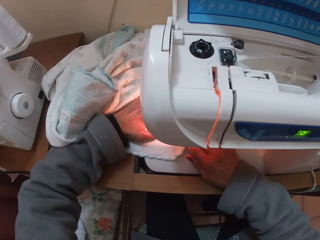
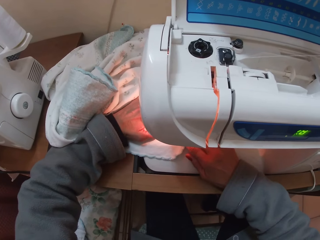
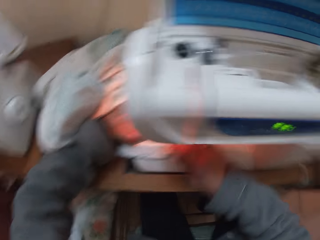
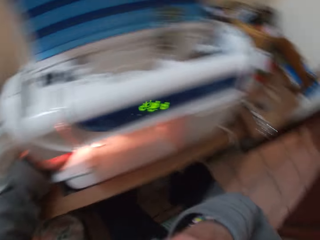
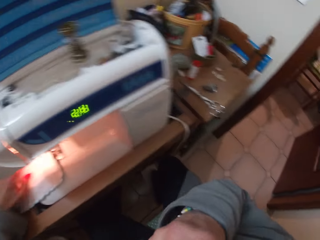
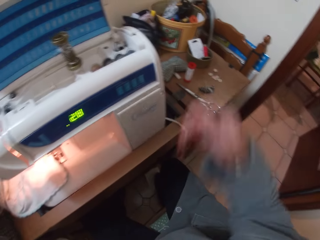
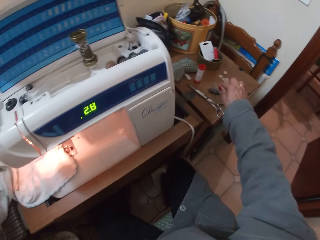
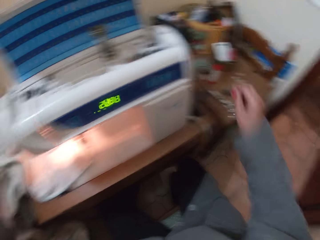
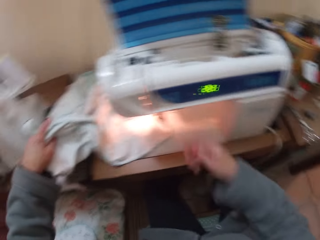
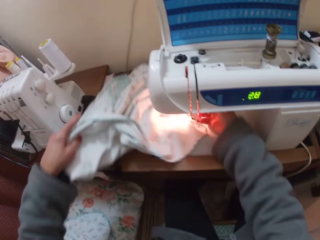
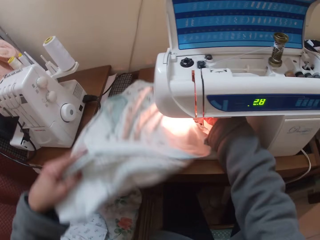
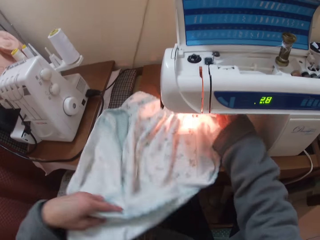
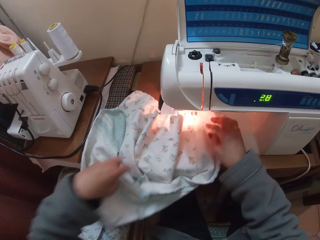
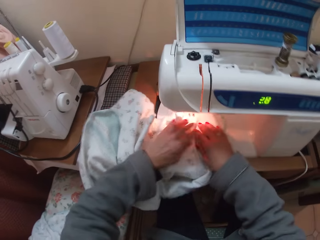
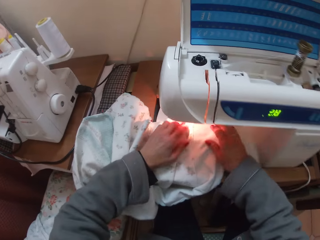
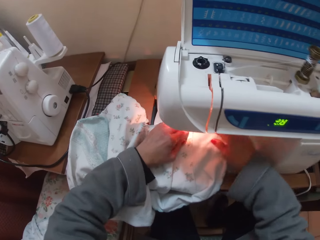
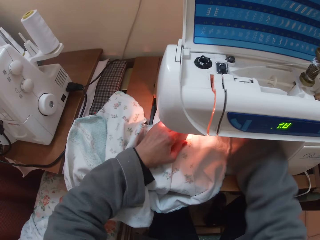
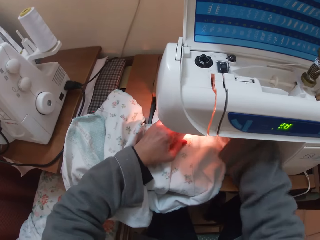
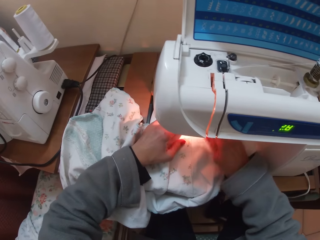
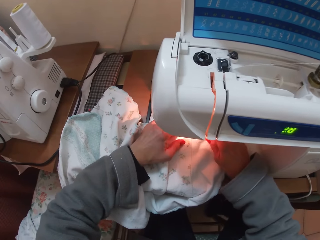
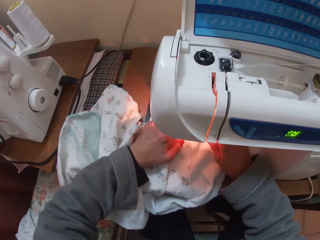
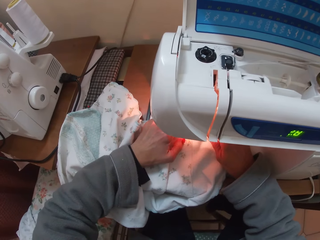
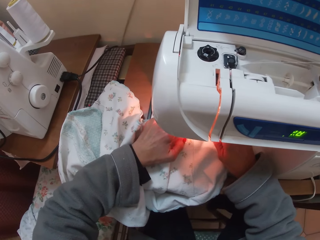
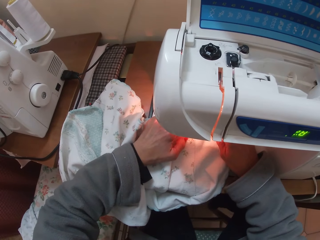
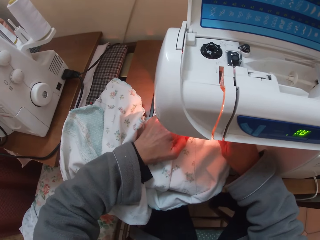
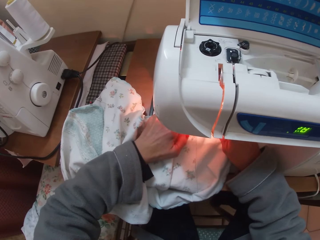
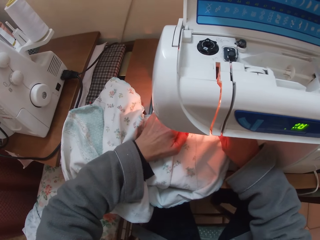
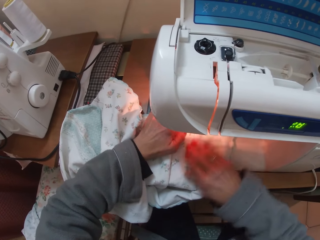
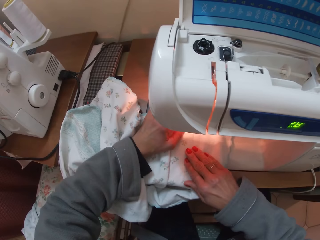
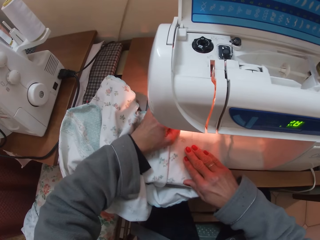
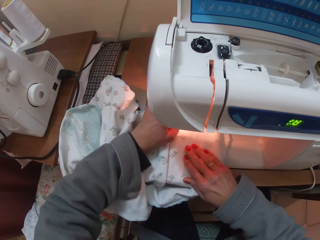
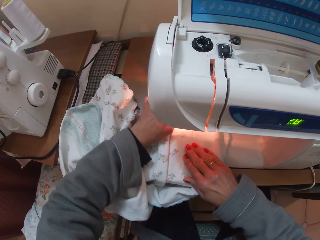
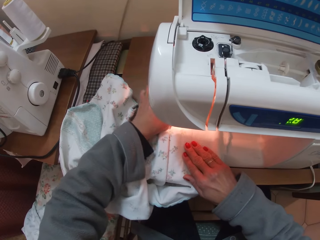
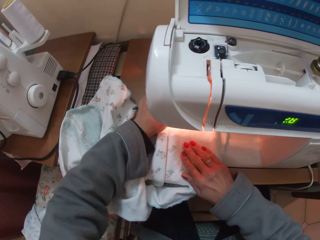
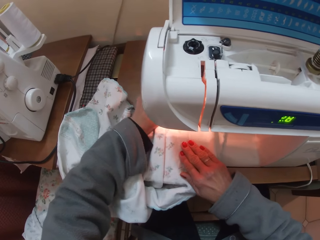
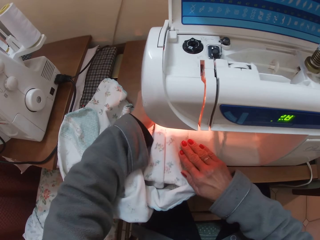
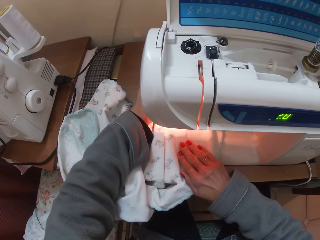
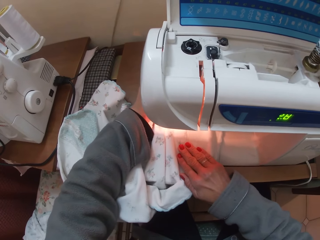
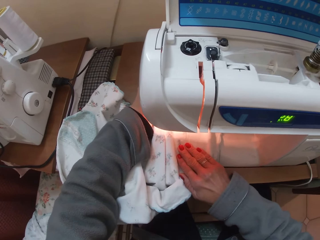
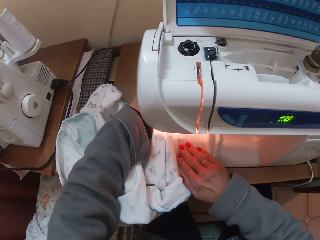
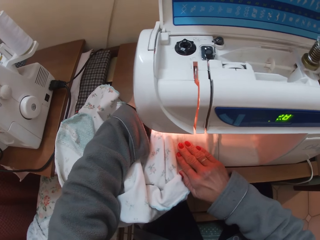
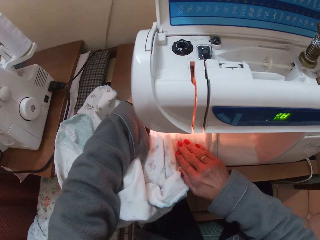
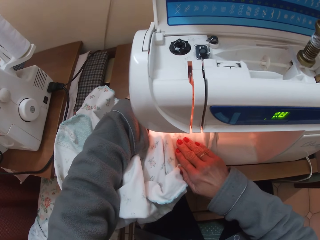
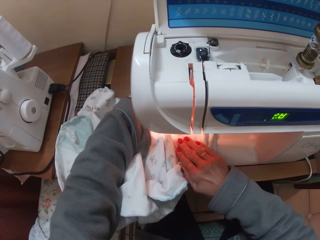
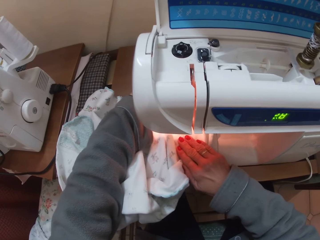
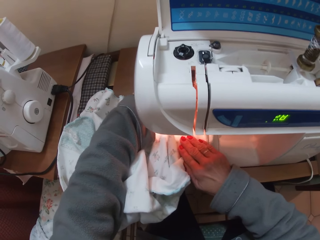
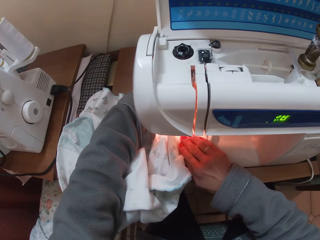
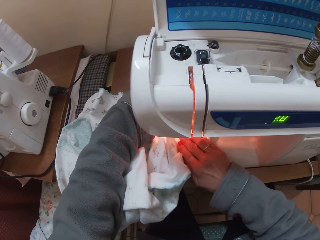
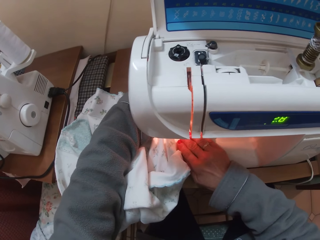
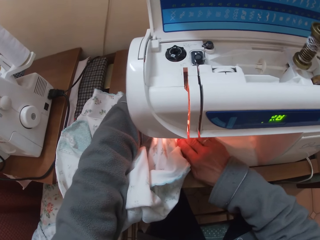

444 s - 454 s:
The camera wearer withdraws his hand from the fabric. They touch her face with her right hand. They drop a thread on the sewing table. They arrange the clothing material on the machine and pull the fabric. They sew the fabric with the sewing machine. They run the clothing material through the machine.

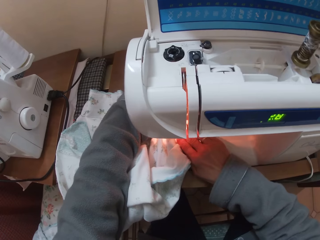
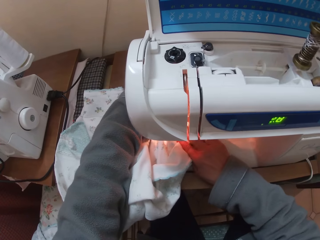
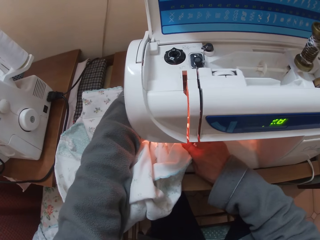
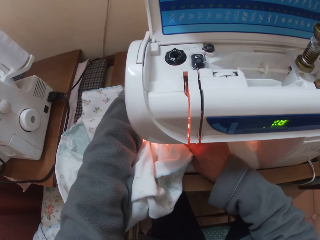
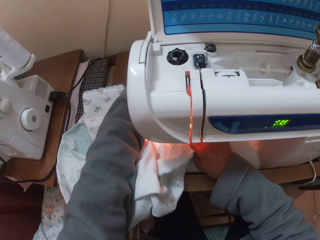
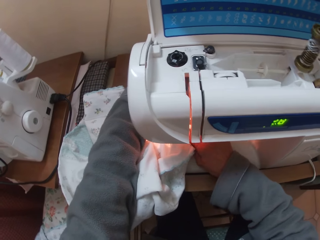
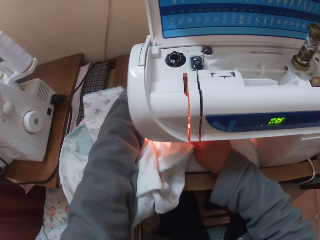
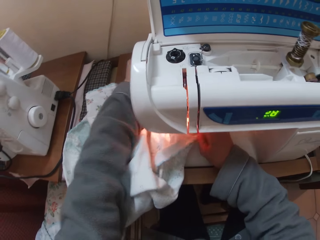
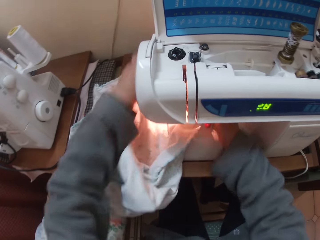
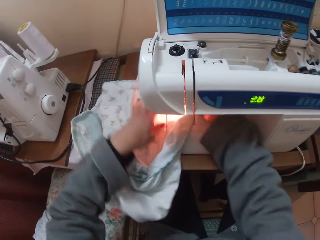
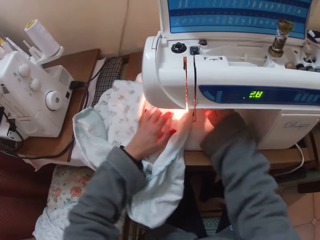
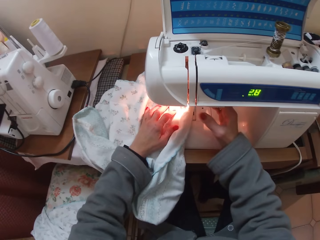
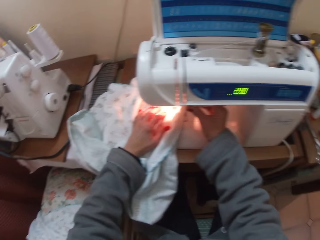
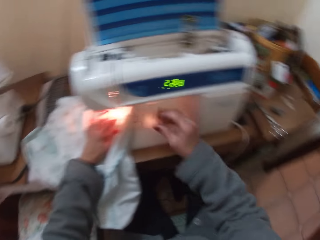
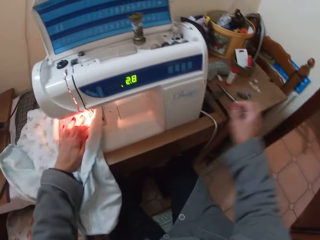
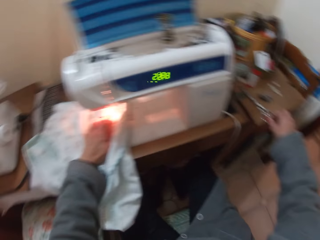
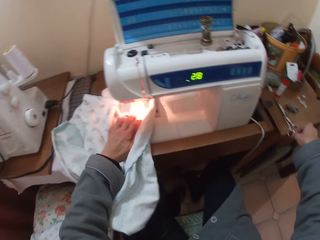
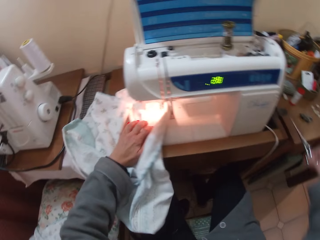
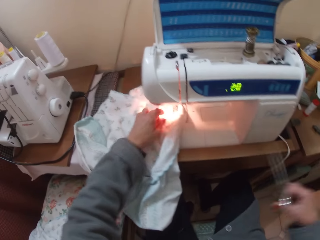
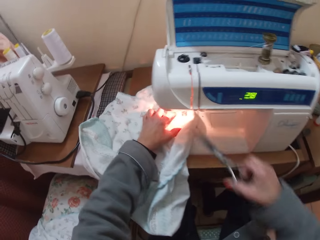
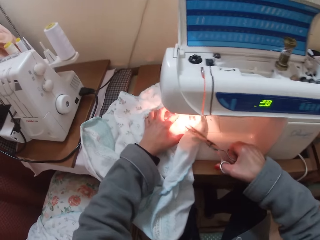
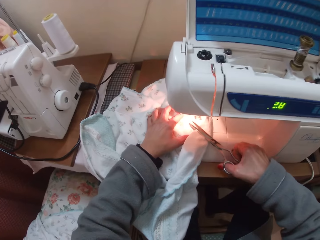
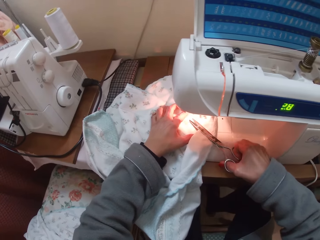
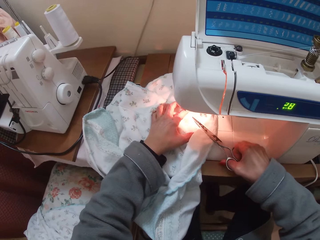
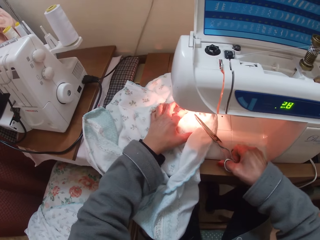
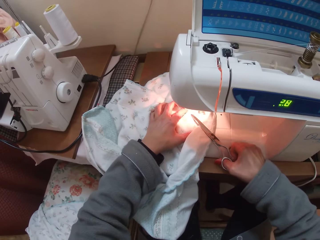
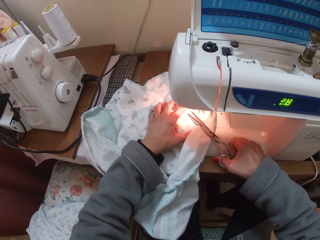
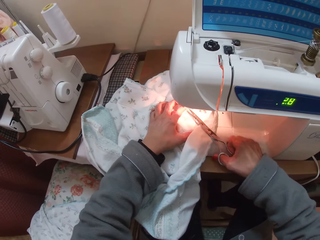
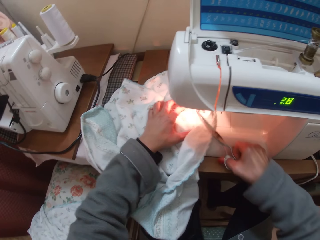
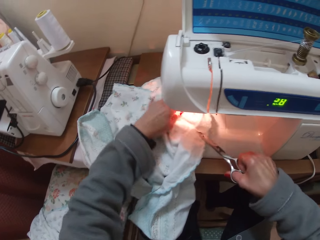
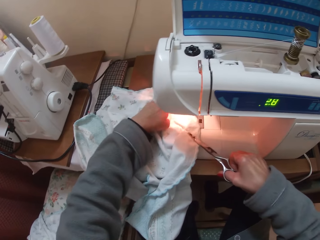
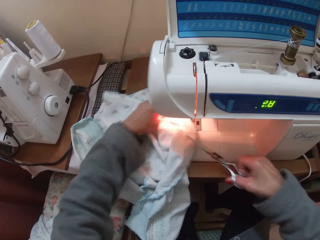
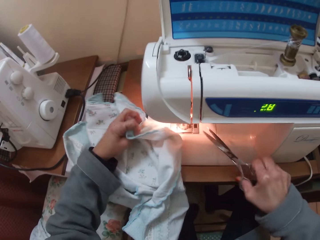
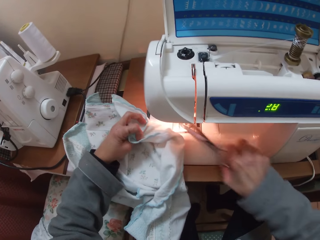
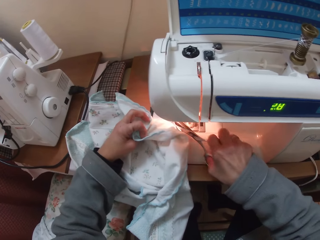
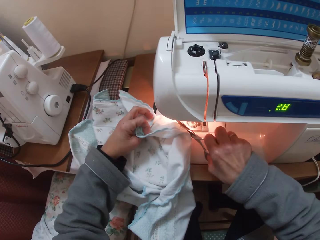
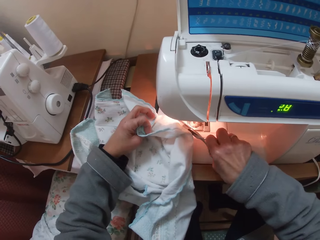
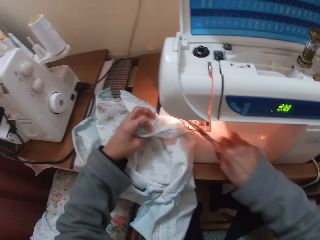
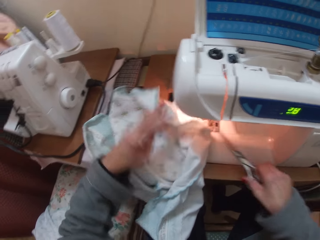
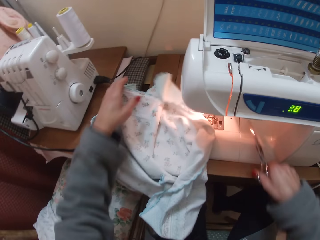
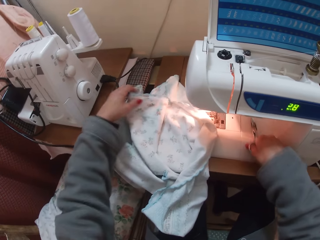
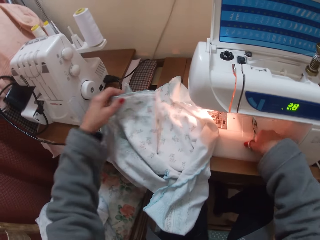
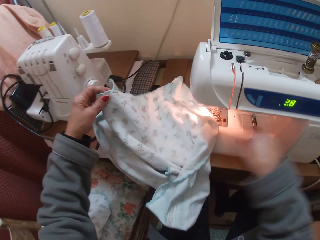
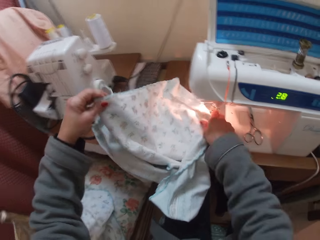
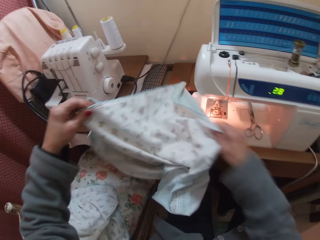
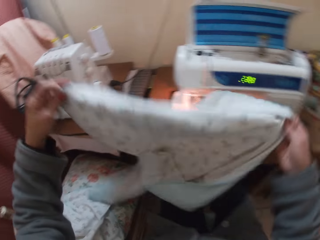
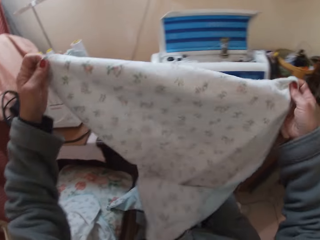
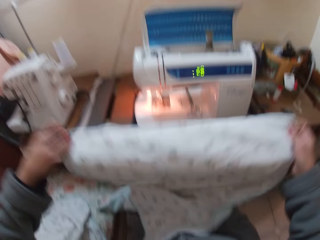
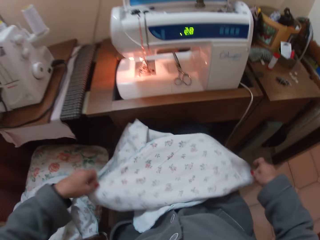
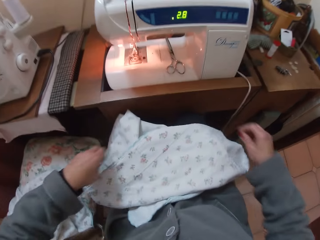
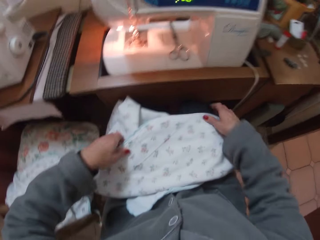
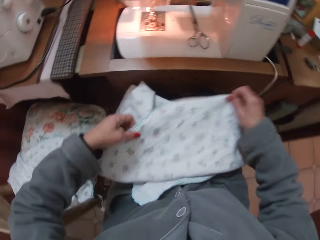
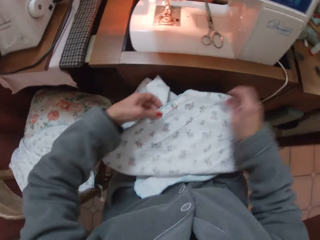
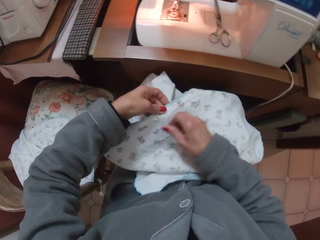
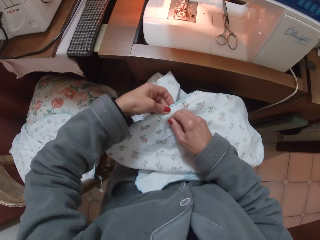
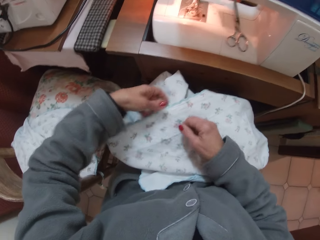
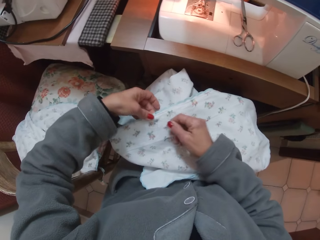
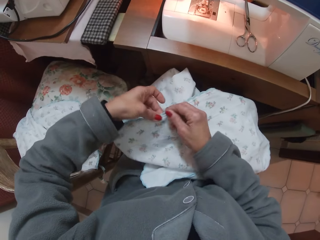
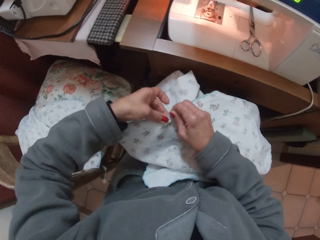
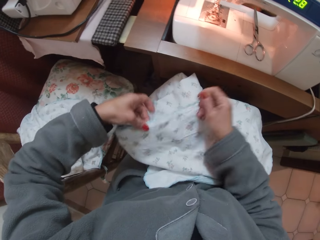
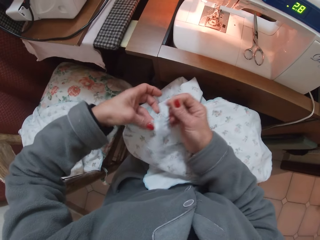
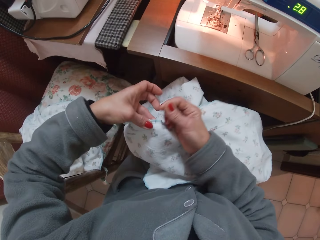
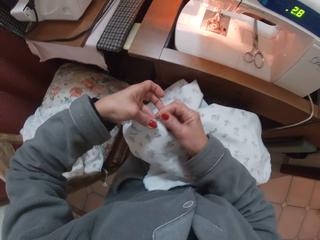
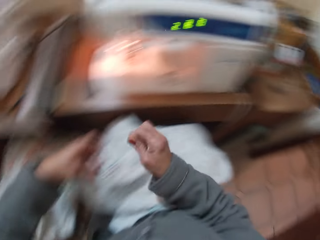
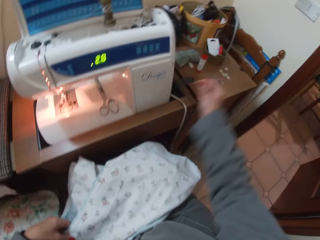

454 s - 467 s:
The camera wearer picks a thread from the machine. She drops the thread on the sewing table. She picks up the scissors from the sewing table with her right hand. She cuts some threads off the clothing material. She puts the scissors on the sewing machine. She takes up the clothing material with her left hand. She drops the clothing material on her lap. She picks some threads off the clothing material on her lap. She stitches the fabric with a needle.
